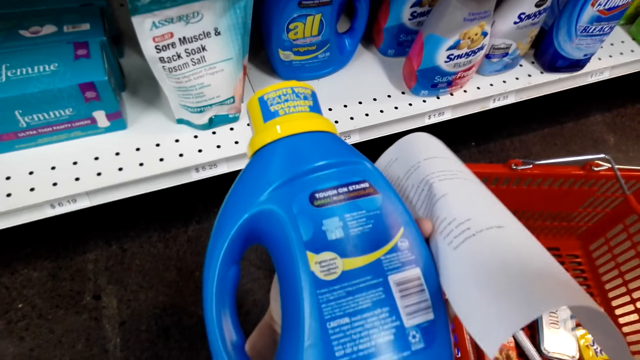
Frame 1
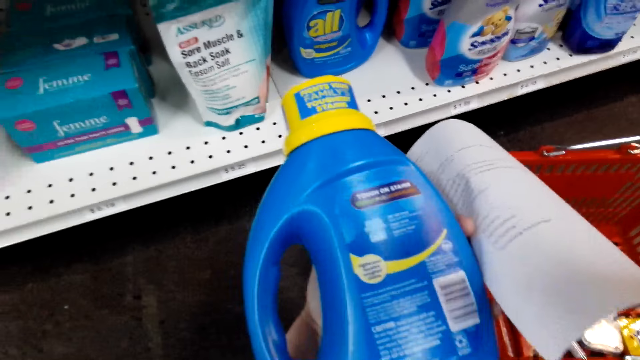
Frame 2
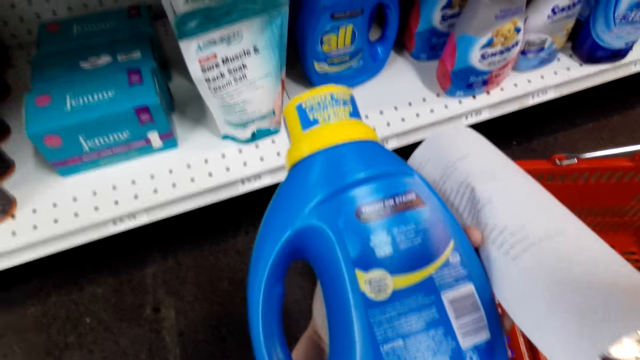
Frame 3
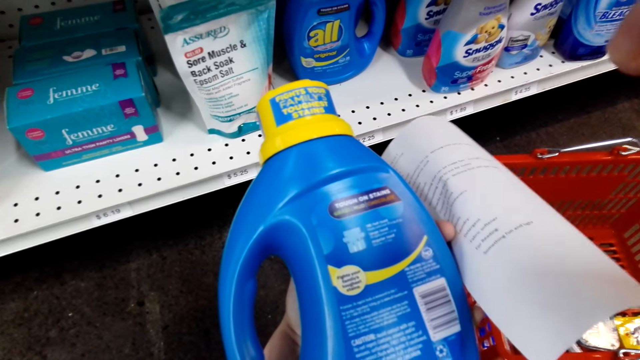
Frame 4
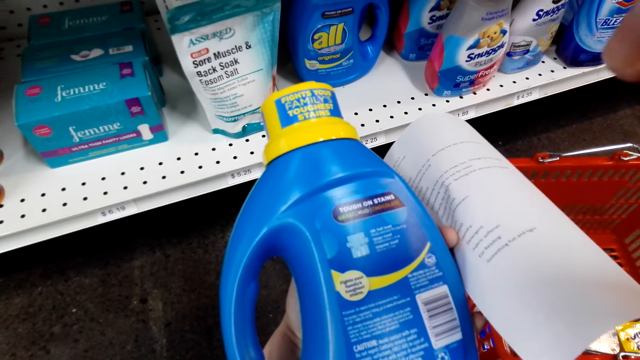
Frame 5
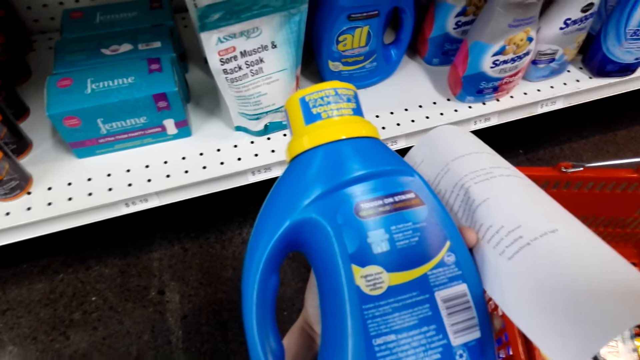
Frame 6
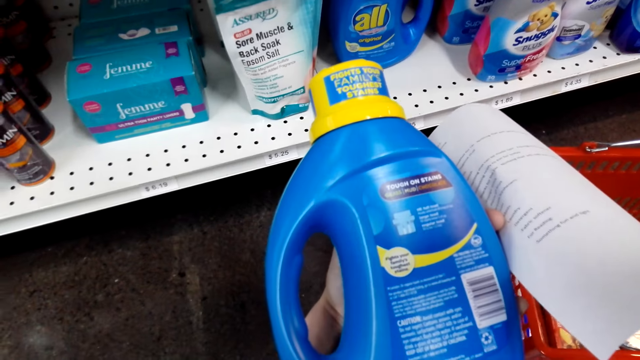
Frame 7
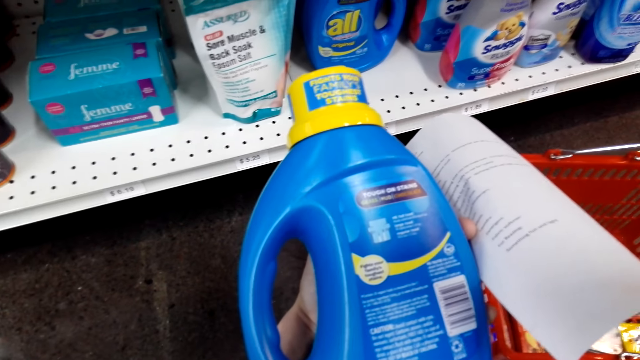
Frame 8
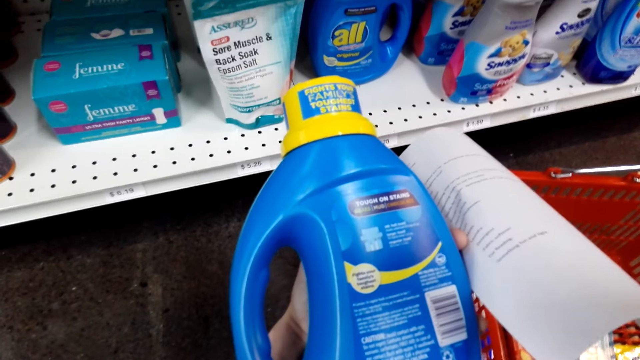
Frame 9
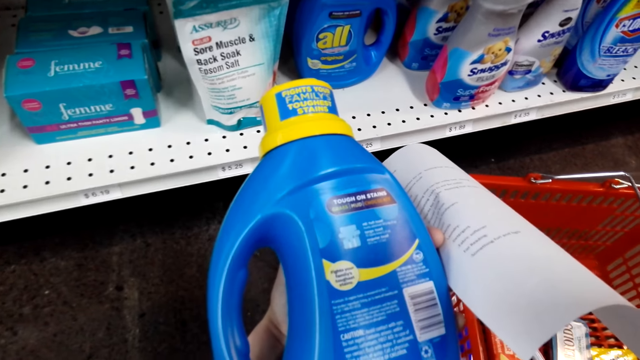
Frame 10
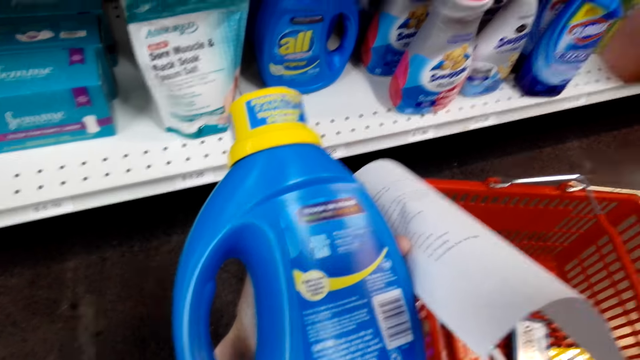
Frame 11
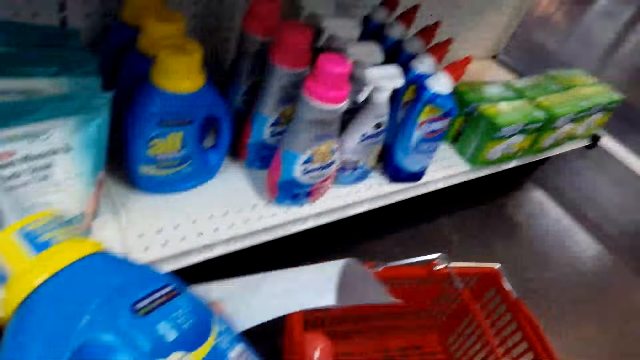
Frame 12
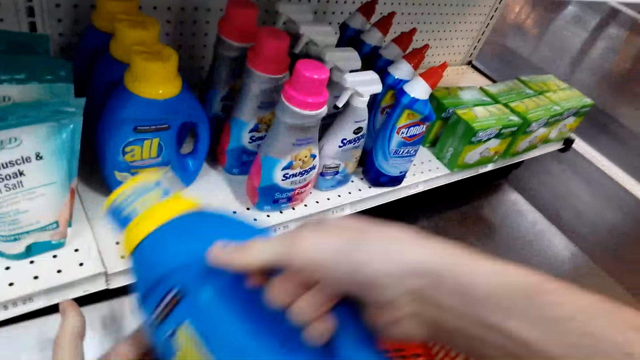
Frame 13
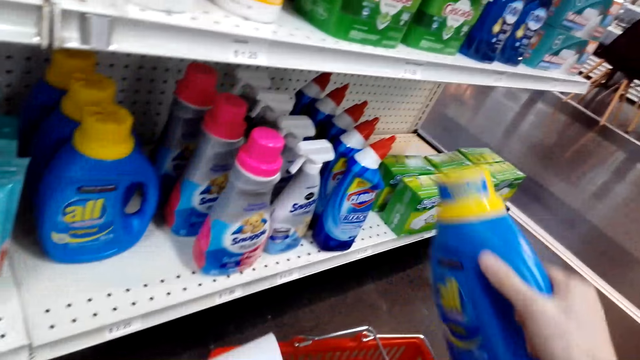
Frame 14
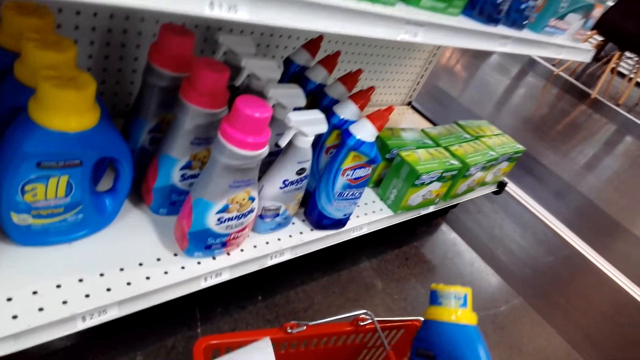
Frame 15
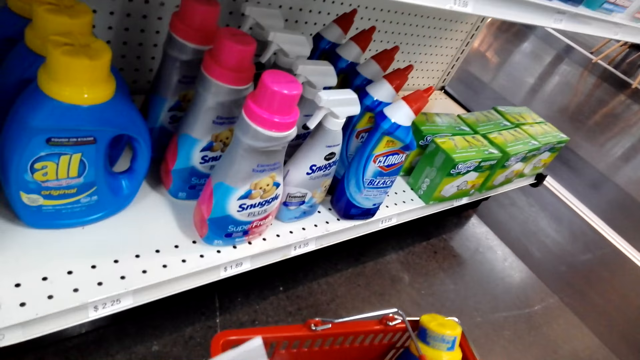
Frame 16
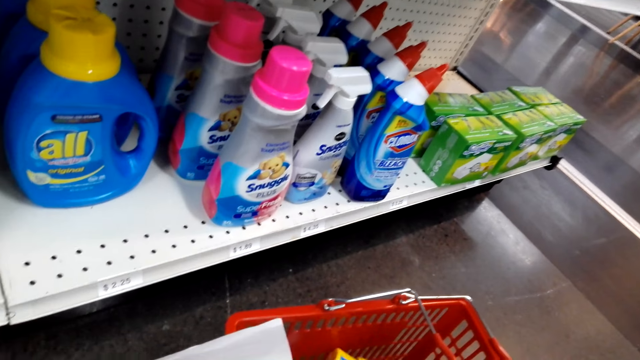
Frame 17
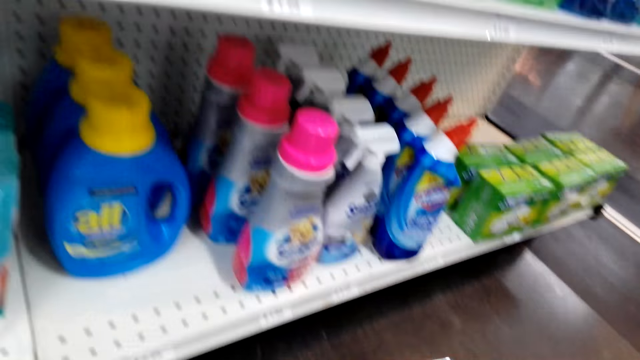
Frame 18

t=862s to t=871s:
The camera wearer puts the detergent in the shopping basket. They hold a printed paper.

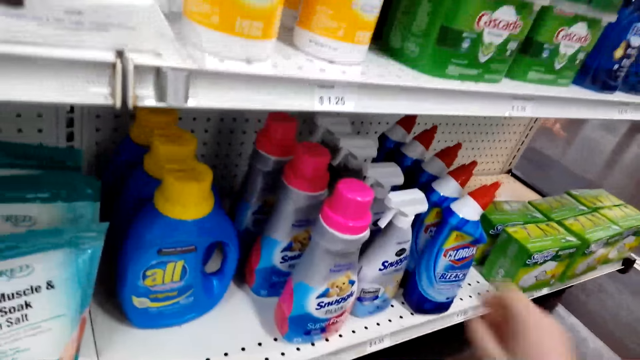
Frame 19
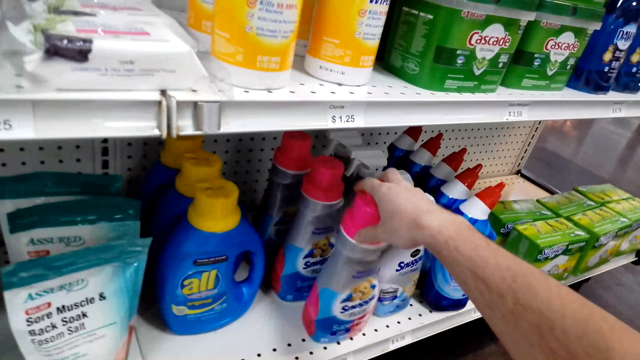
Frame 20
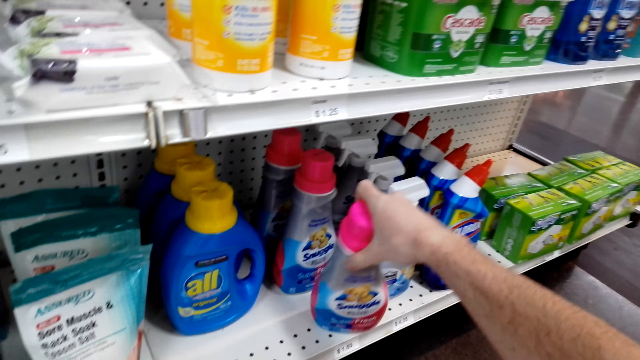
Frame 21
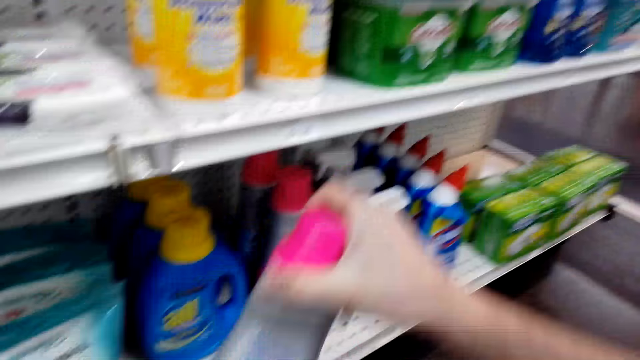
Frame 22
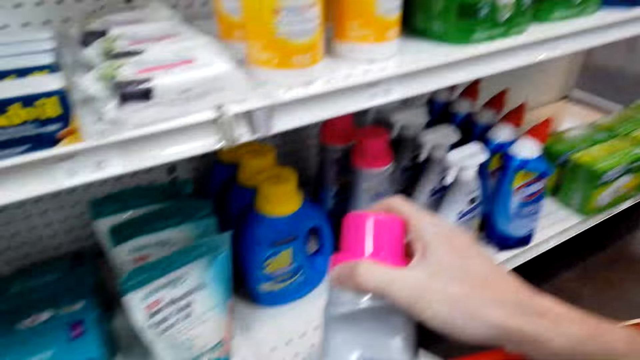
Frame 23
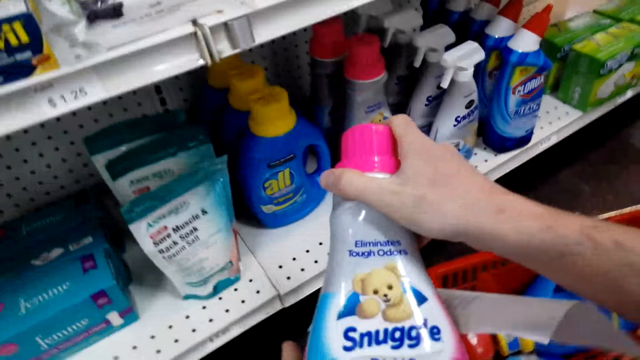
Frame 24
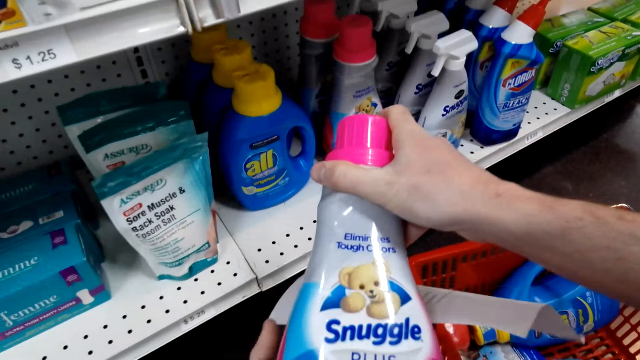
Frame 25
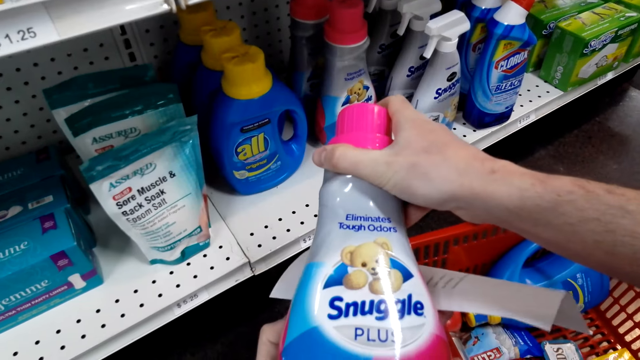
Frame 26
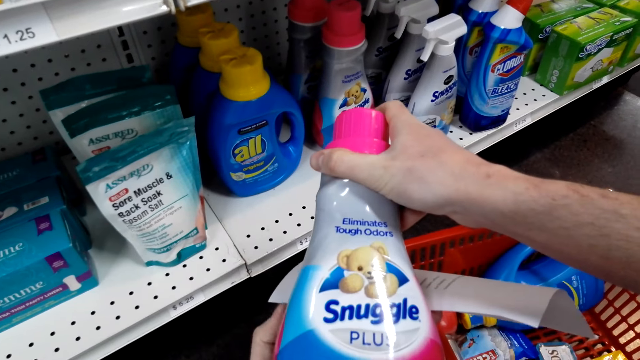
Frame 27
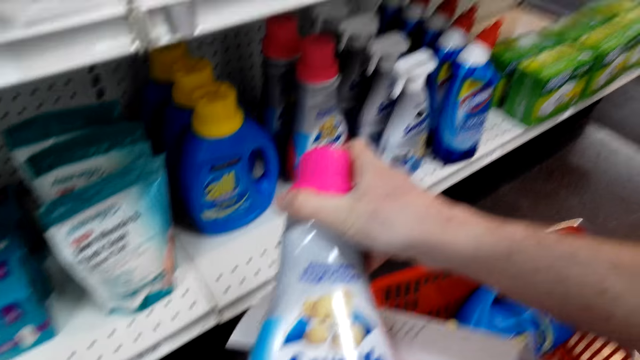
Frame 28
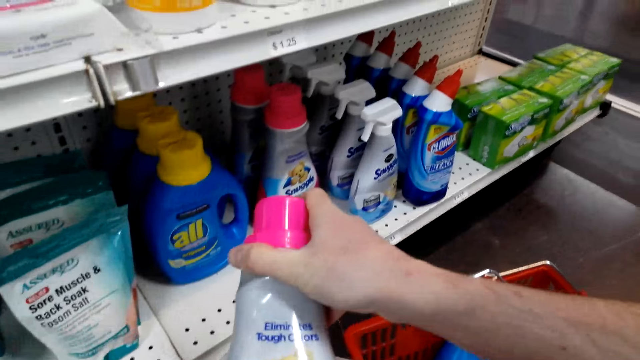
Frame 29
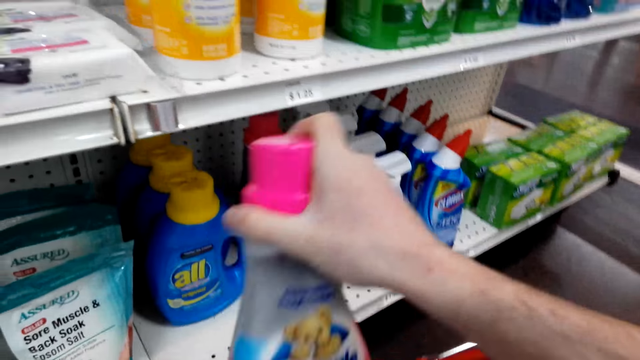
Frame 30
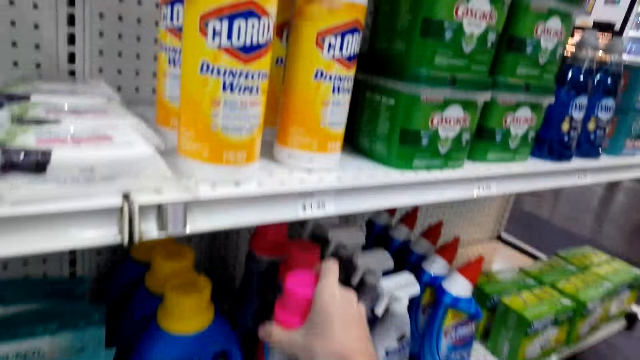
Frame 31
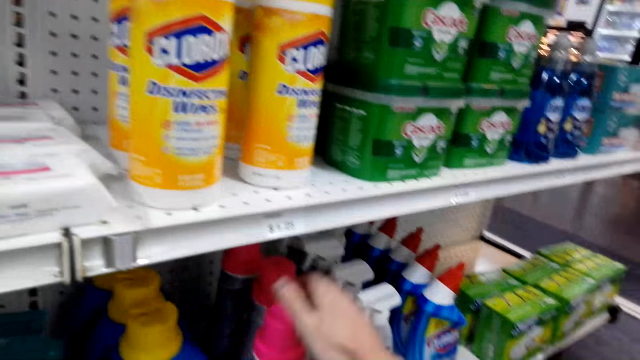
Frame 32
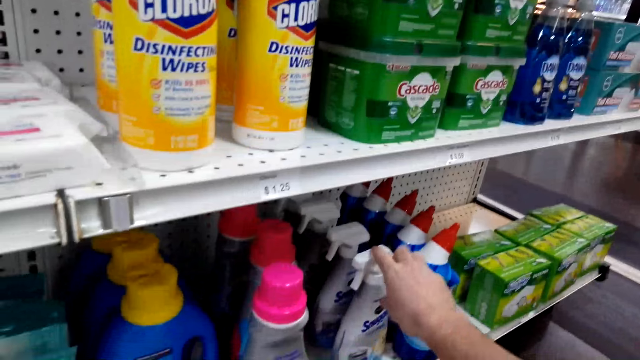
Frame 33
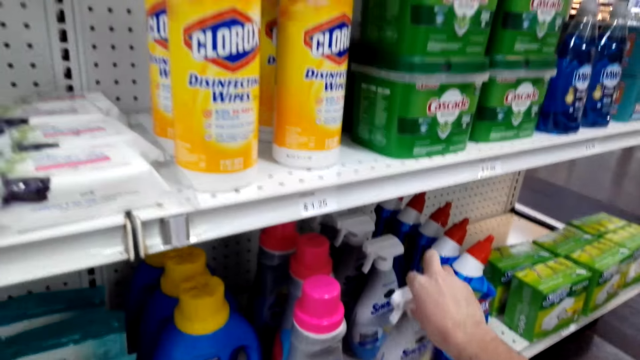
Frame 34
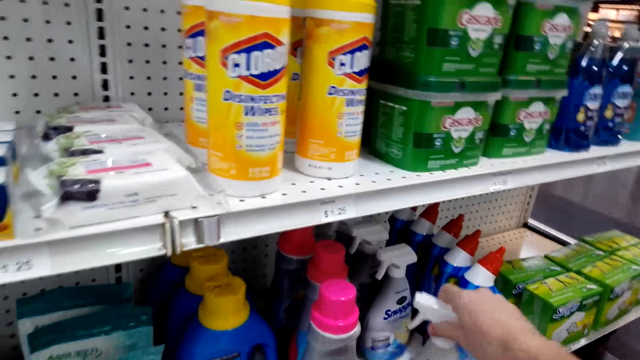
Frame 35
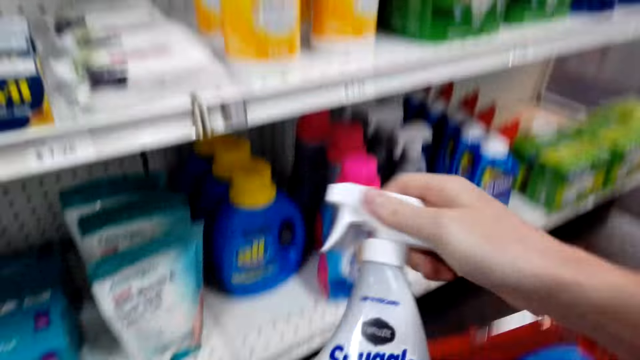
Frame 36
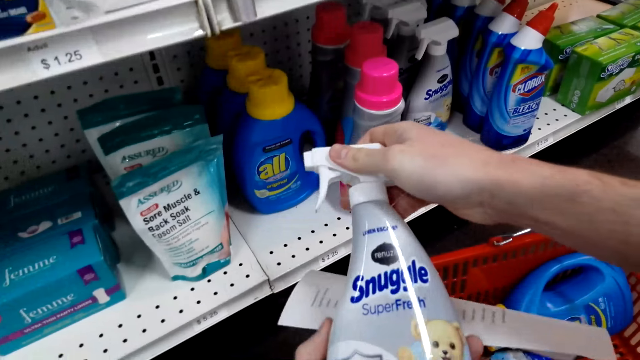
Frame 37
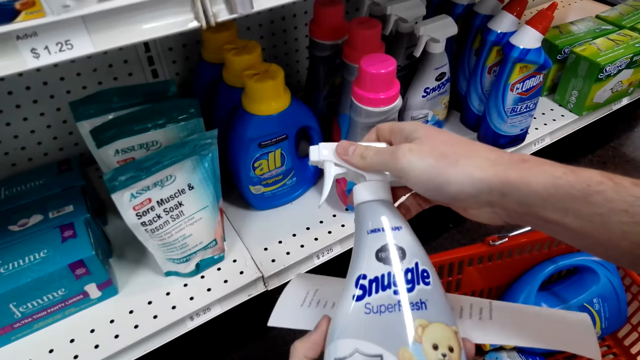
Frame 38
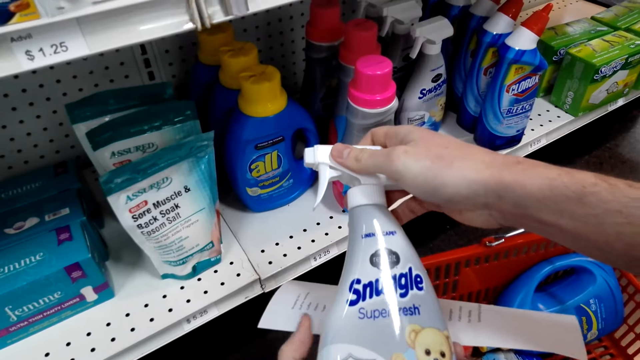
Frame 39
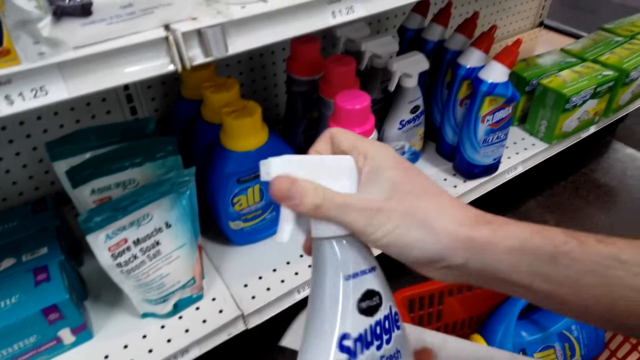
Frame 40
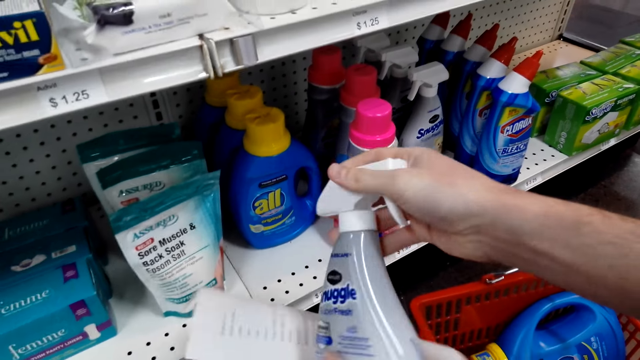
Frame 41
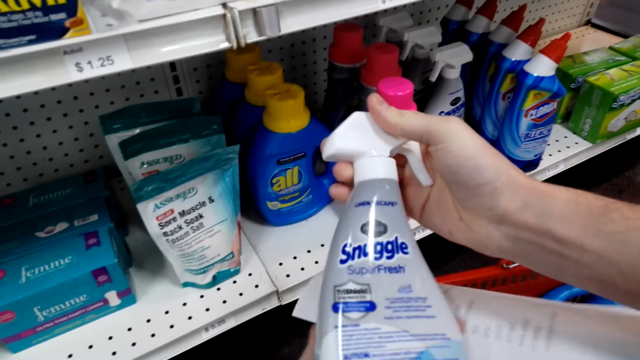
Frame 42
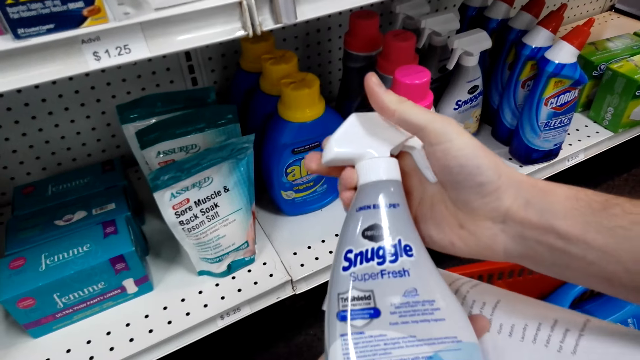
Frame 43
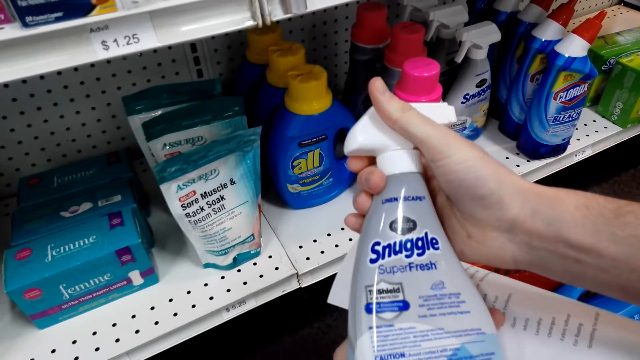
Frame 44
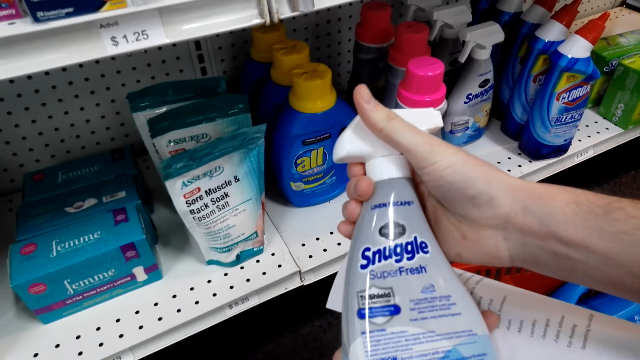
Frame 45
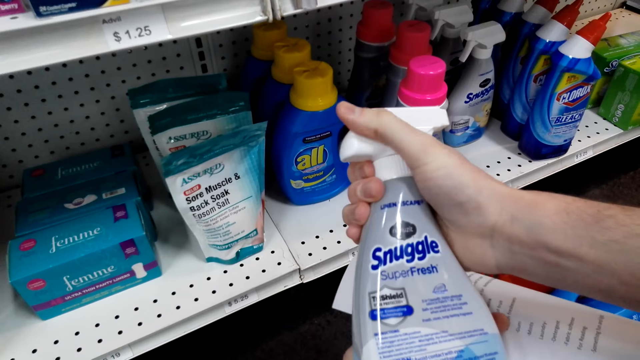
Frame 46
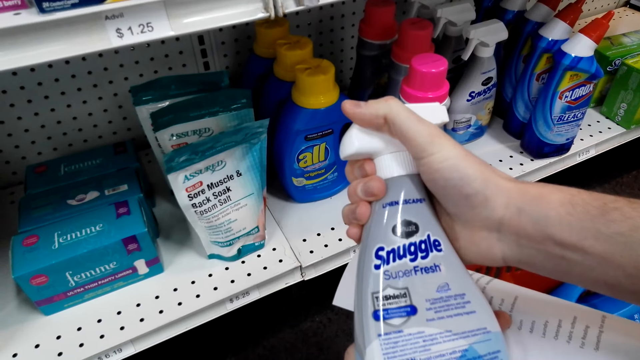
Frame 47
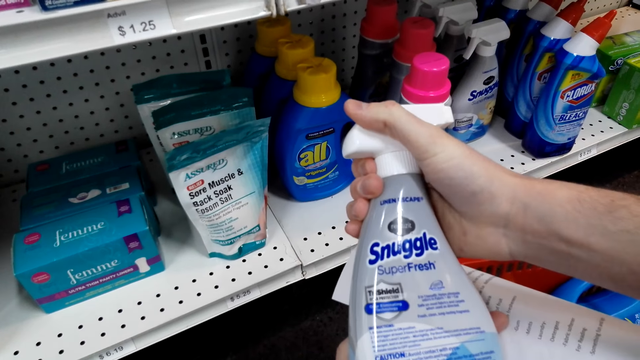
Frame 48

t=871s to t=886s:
The camera wearer picks another detergent from the shelf. They read the detergent details and hold the printed paper. They put the bottle of detergent back on the shelf. They pick another detergent from the shelf. They read the detergent details and hold the printed paper.
